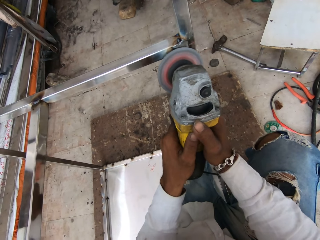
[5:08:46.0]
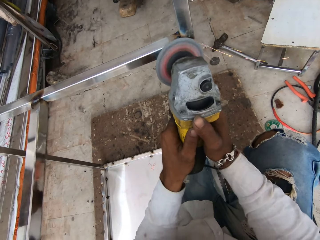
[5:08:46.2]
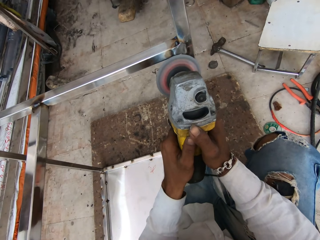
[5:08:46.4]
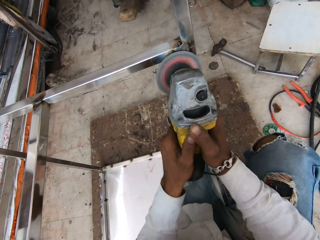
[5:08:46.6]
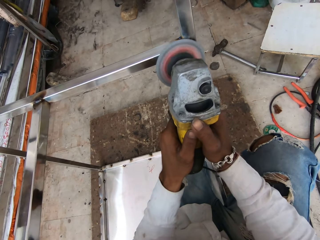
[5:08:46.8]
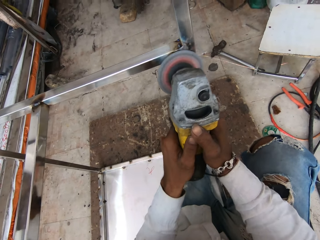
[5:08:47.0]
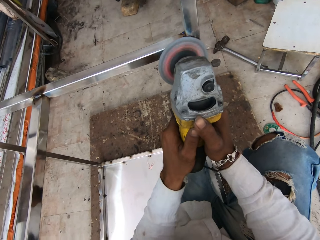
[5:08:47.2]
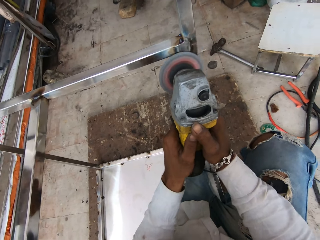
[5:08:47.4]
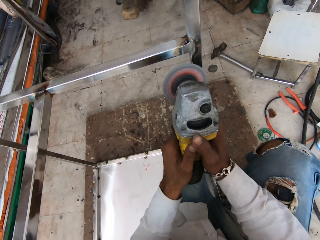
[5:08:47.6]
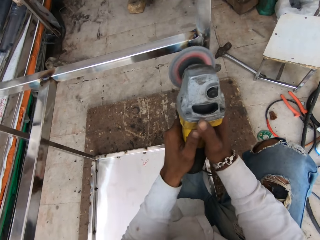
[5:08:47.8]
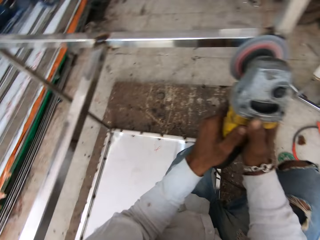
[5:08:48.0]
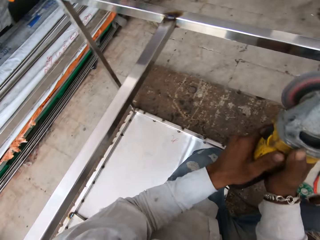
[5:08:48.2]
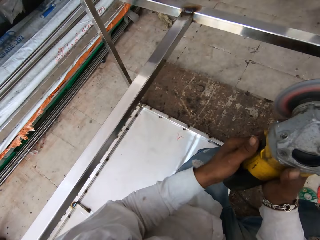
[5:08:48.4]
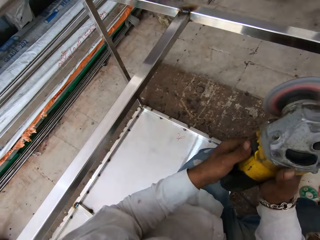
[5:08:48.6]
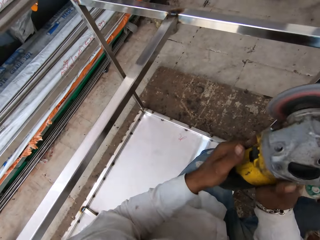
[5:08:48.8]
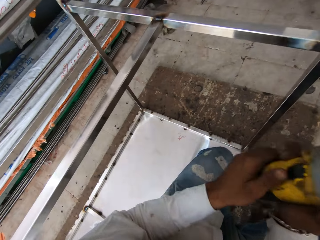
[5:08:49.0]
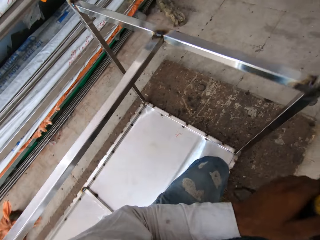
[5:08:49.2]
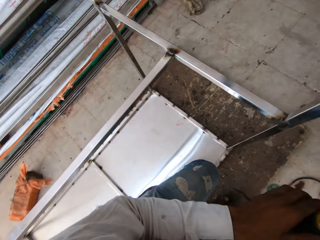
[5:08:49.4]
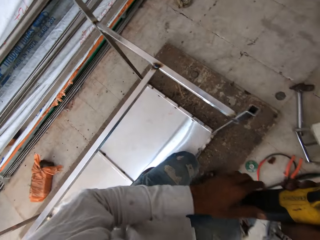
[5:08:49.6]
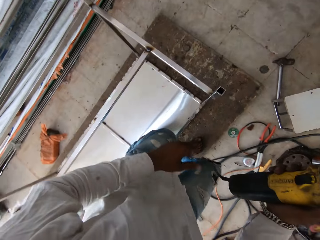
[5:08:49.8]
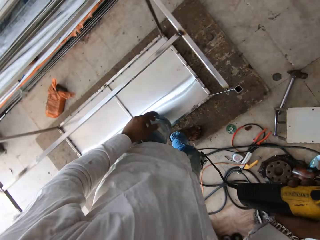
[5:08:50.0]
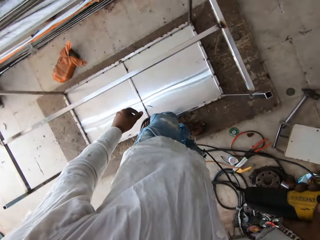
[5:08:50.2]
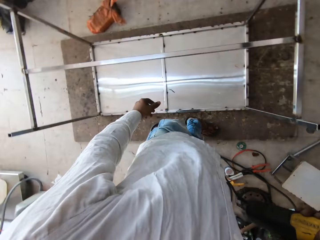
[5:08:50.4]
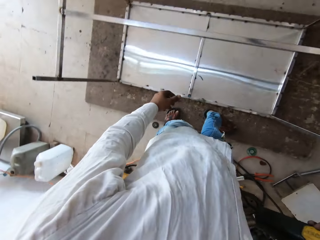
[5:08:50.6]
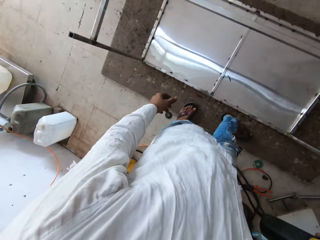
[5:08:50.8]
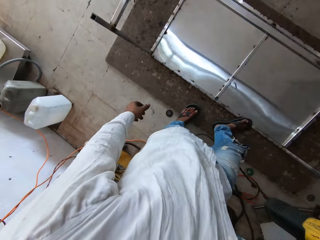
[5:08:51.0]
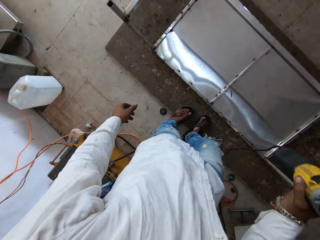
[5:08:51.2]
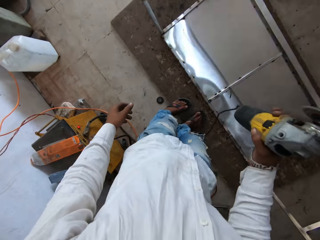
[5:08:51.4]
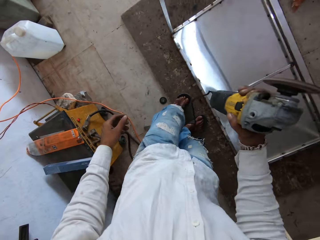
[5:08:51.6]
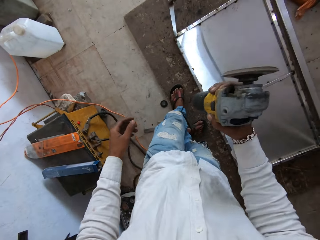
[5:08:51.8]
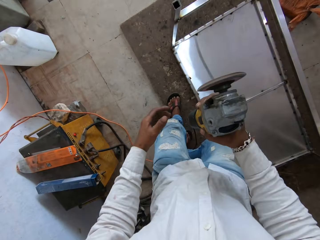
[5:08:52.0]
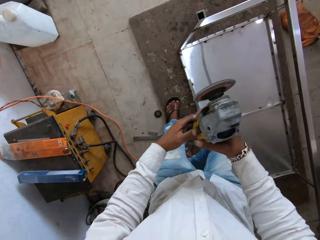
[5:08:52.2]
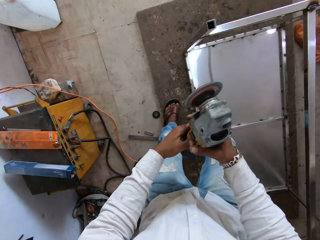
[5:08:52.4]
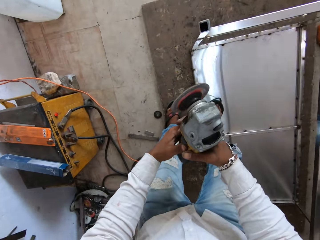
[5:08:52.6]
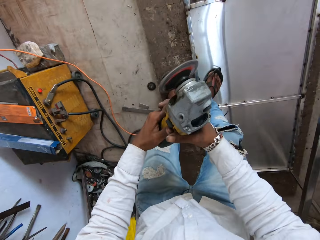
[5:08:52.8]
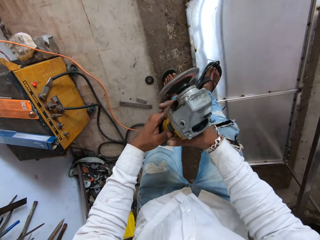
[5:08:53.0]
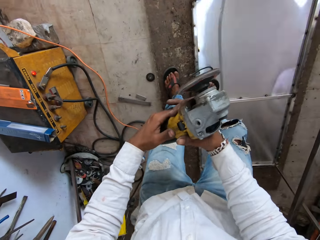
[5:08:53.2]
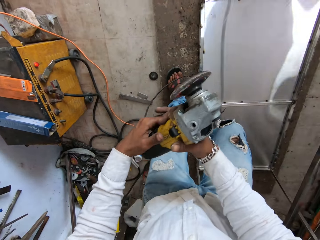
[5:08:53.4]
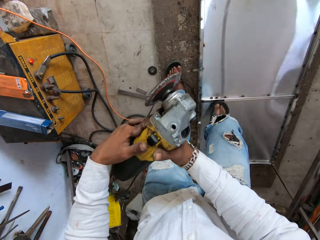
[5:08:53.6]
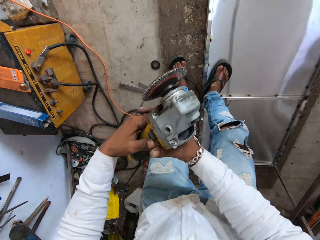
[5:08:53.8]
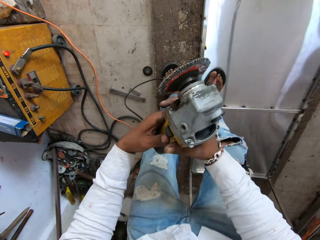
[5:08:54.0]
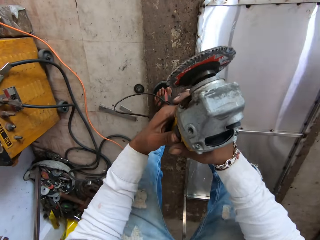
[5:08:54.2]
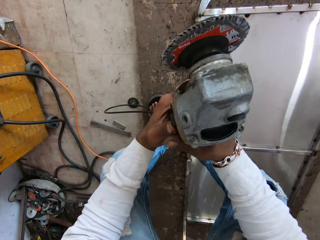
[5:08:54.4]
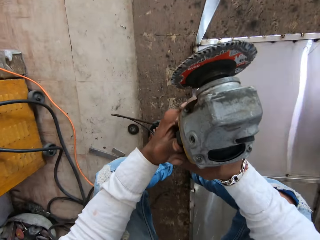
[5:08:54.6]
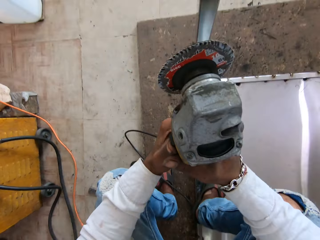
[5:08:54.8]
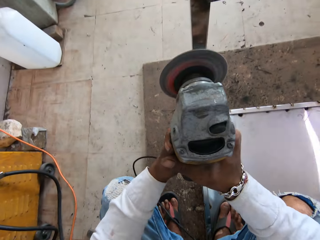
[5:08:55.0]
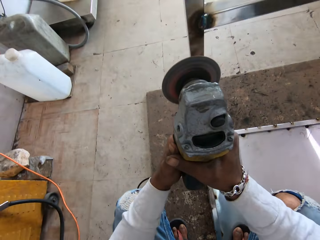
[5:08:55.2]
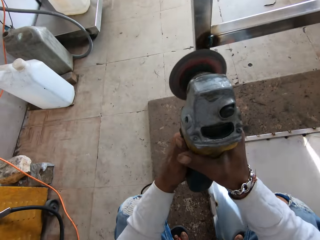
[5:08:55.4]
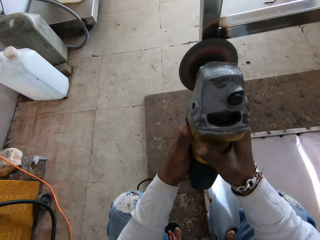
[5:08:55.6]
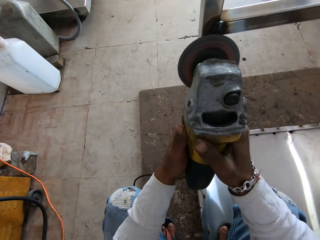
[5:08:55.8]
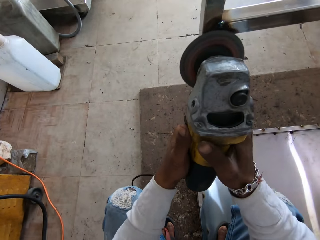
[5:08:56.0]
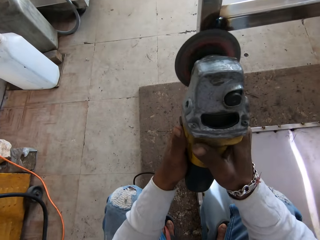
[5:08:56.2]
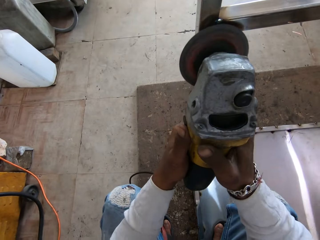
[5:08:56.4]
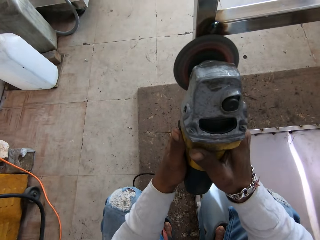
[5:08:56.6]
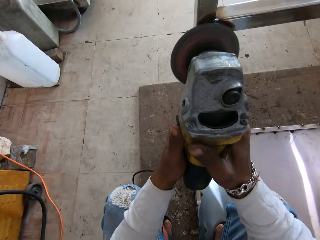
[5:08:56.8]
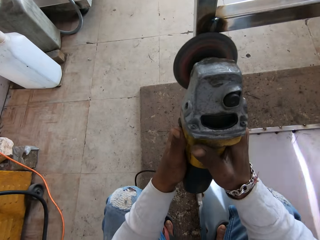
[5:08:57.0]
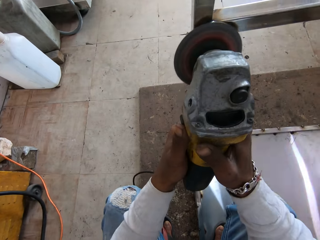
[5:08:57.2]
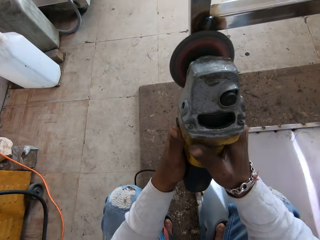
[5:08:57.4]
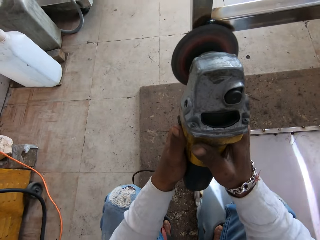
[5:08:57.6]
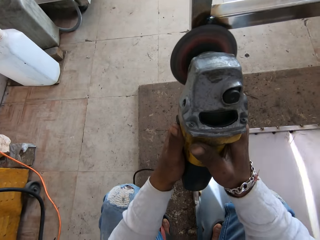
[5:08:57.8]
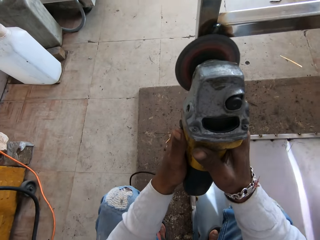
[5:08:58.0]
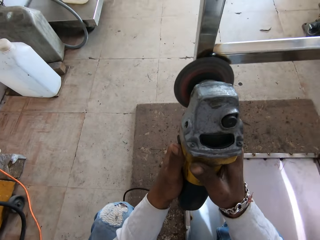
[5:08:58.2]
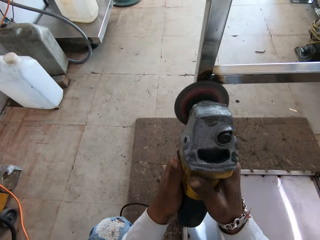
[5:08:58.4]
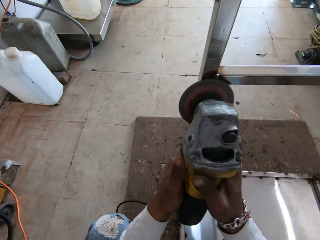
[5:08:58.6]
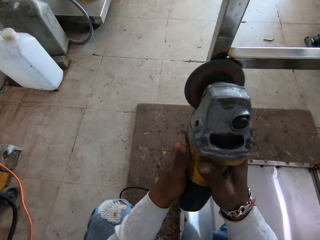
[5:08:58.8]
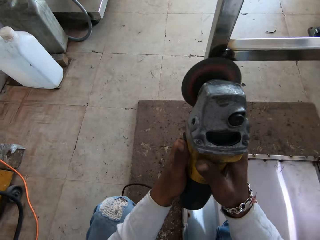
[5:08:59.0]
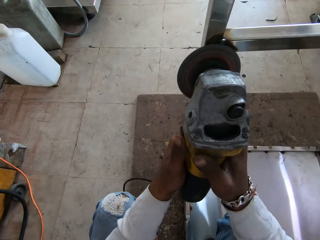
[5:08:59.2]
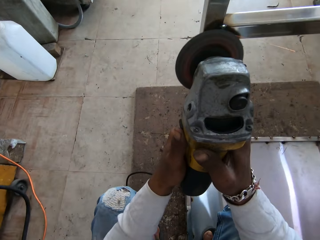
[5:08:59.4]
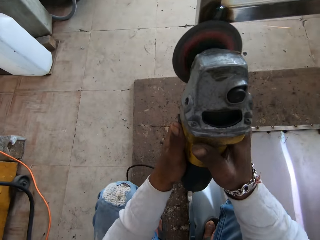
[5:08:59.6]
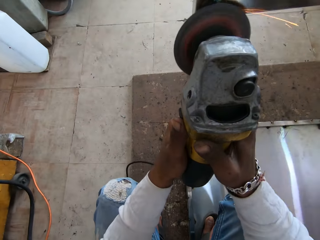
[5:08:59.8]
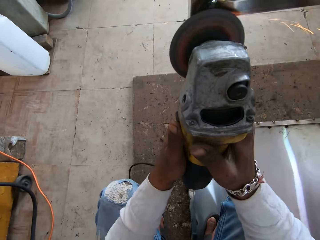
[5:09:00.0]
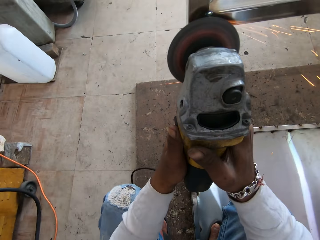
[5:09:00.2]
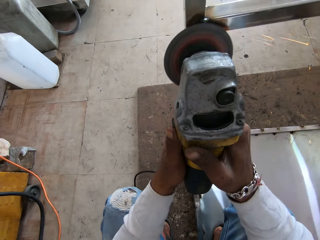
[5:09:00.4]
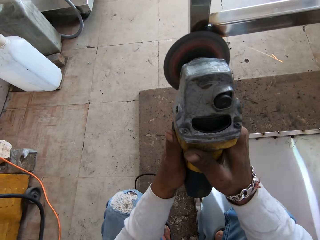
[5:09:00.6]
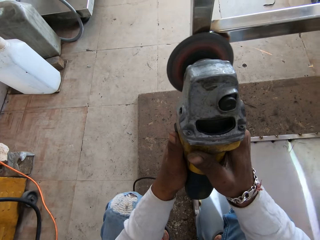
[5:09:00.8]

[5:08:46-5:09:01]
The camera wearer looks around. They turn off the sander machine. They look around. They step on the steel table. They turn on the sander machine. They smoothen the steel table.

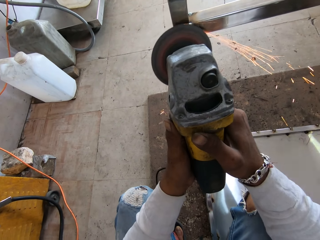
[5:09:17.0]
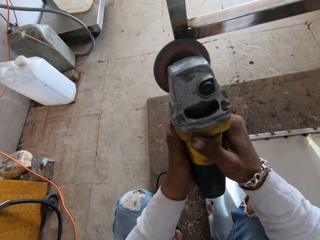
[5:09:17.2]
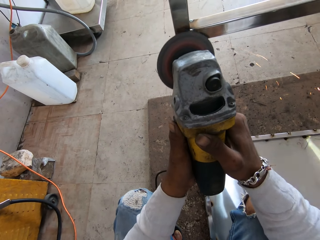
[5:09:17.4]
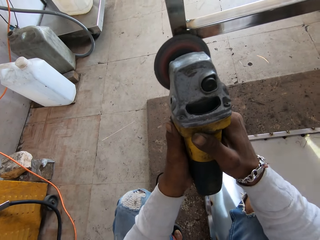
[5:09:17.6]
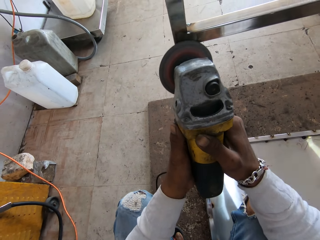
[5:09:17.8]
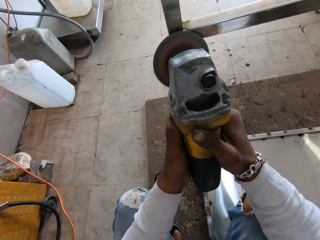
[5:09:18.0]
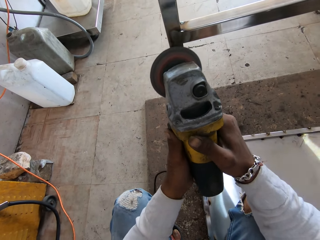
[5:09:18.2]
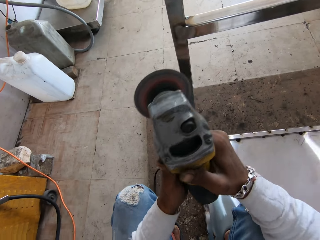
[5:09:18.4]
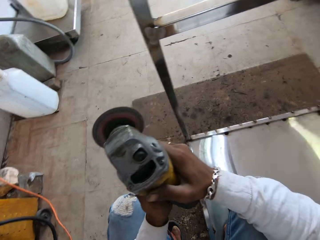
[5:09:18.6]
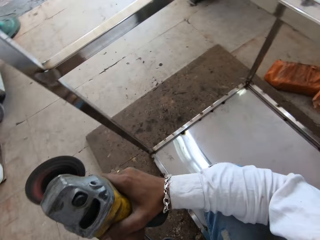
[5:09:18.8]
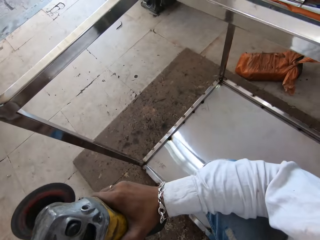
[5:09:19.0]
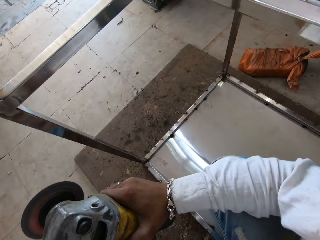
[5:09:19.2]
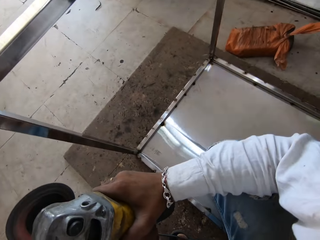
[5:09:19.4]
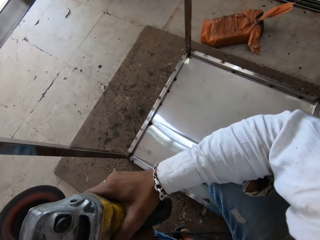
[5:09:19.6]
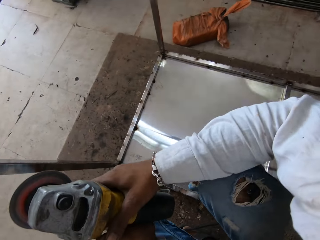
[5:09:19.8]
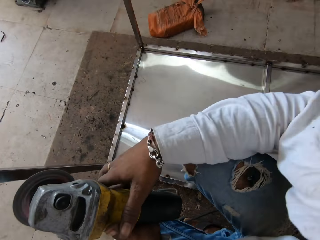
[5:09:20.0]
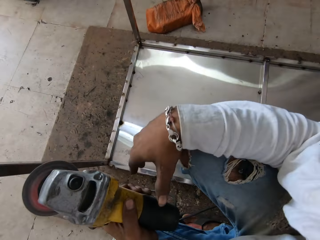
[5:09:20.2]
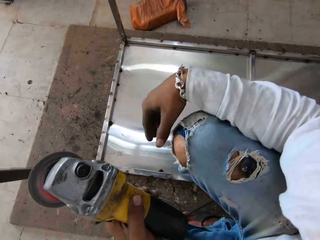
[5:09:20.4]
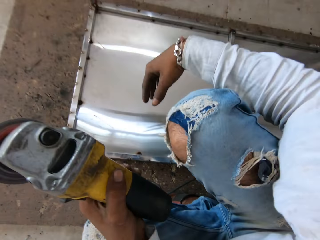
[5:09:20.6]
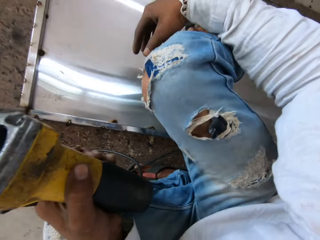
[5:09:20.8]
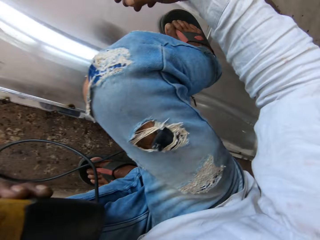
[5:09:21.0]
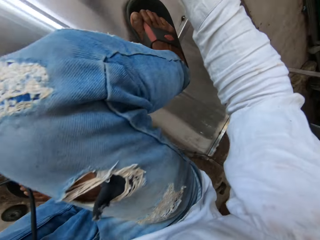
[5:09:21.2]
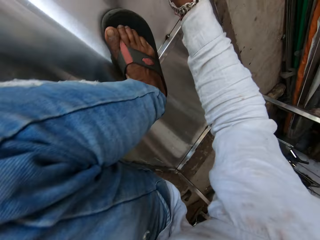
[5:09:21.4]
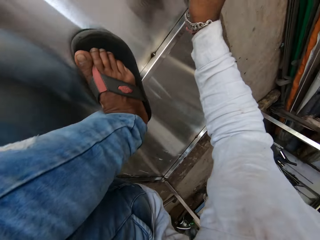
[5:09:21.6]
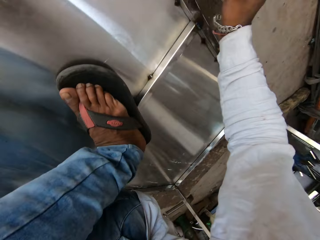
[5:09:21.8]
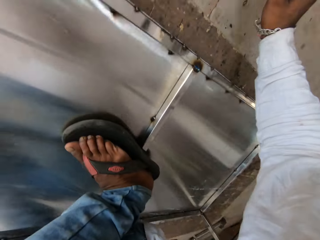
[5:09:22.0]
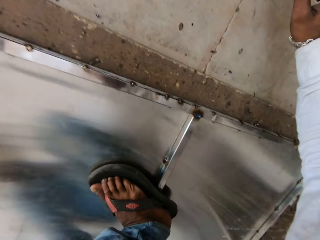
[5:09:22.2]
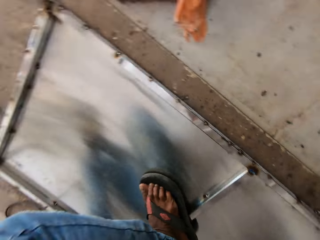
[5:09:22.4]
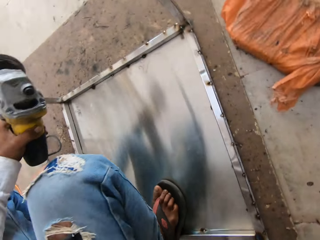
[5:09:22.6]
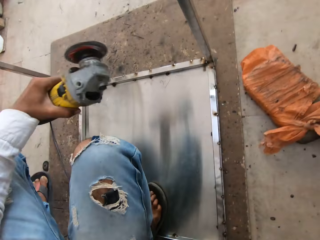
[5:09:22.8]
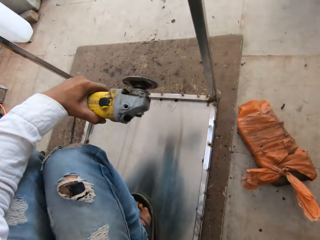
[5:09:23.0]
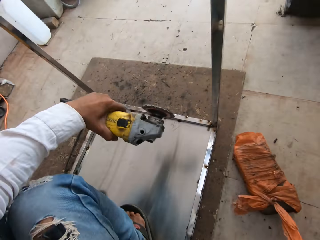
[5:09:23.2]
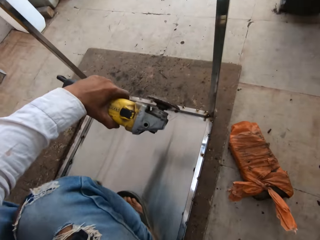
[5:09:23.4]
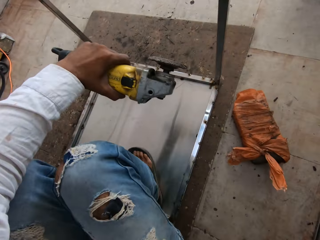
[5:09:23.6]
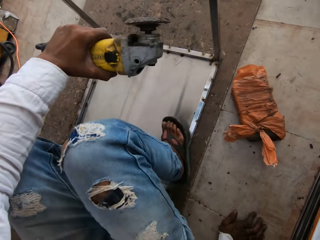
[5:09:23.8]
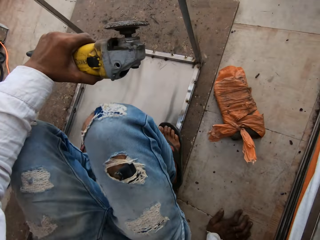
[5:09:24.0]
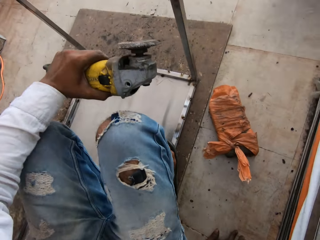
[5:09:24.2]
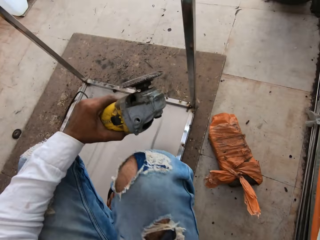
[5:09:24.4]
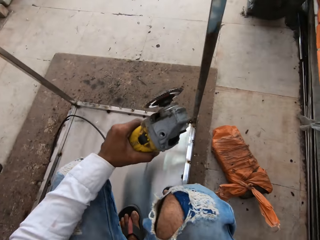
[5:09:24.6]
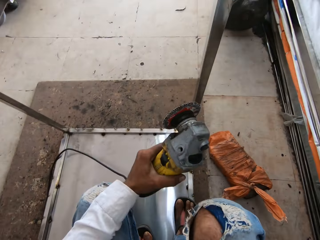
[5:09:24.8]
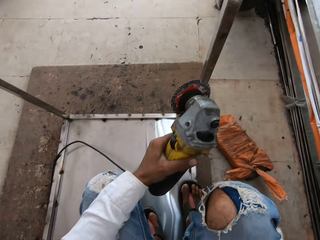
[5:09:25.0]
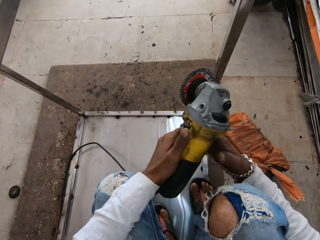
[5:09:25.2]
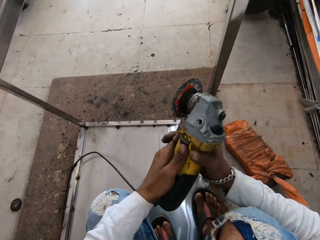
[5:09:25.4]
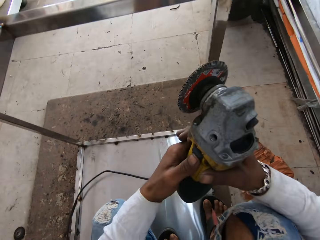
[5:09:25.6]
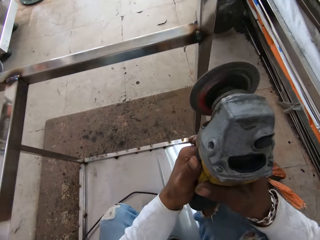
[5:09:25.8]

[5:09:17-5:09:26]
The camera wearer looks around. They touch the floor. They look around.
